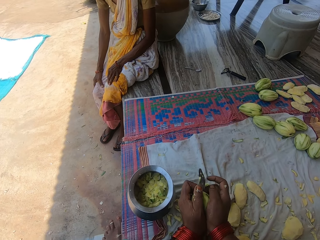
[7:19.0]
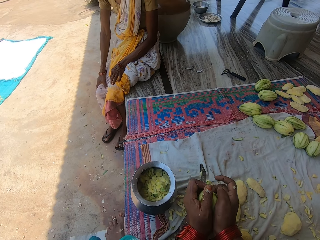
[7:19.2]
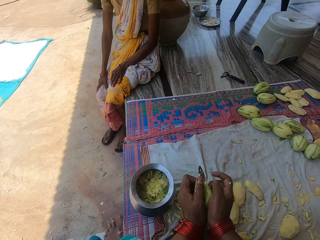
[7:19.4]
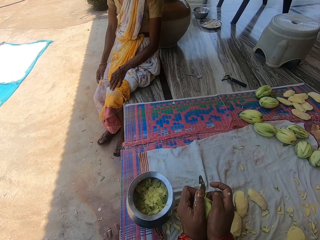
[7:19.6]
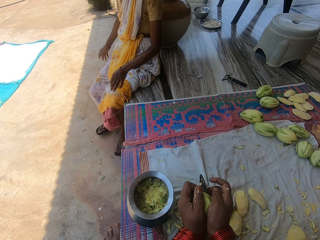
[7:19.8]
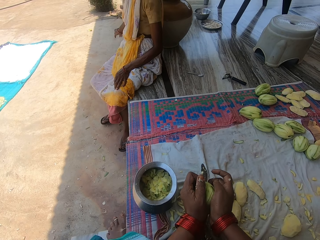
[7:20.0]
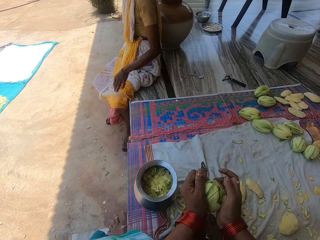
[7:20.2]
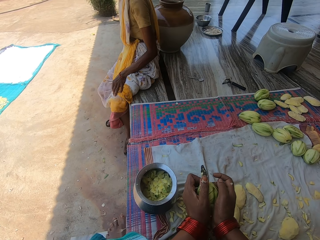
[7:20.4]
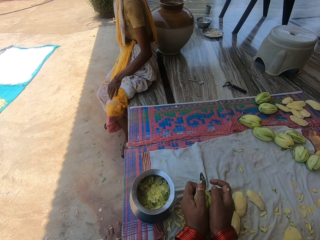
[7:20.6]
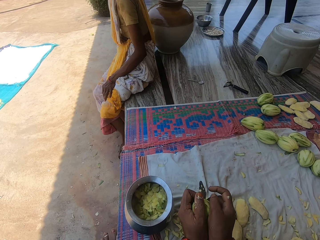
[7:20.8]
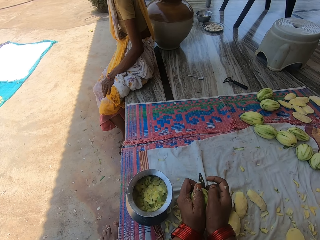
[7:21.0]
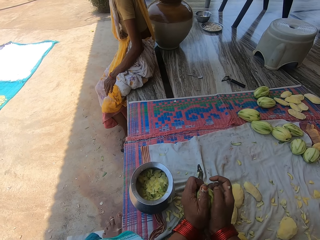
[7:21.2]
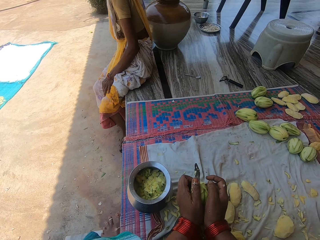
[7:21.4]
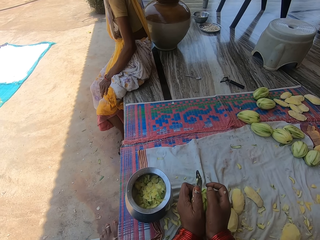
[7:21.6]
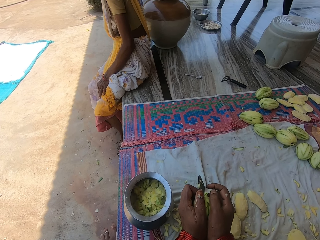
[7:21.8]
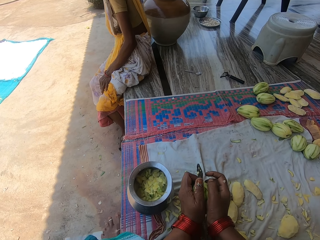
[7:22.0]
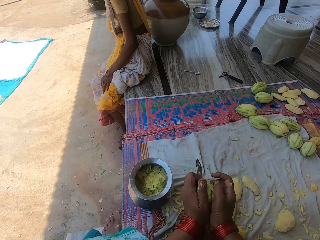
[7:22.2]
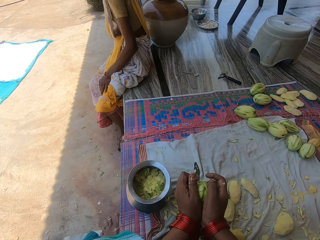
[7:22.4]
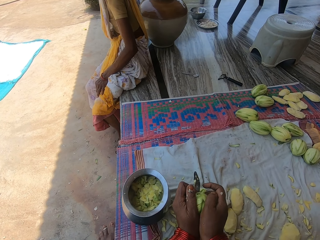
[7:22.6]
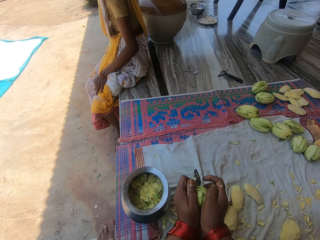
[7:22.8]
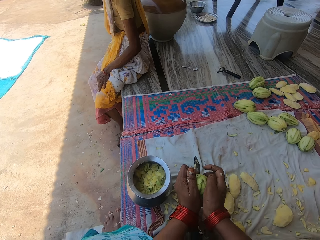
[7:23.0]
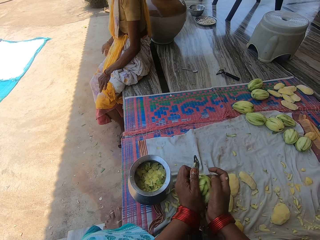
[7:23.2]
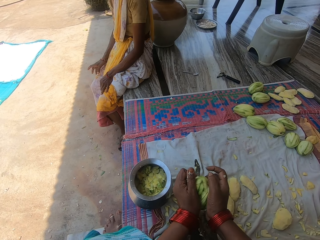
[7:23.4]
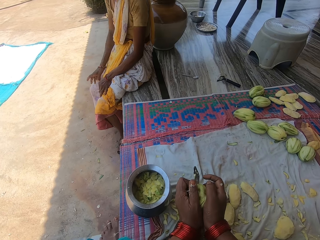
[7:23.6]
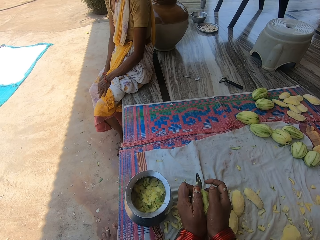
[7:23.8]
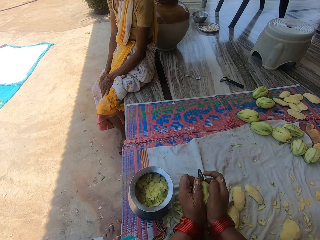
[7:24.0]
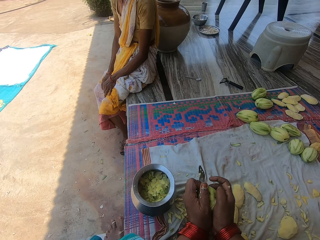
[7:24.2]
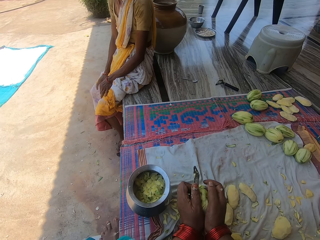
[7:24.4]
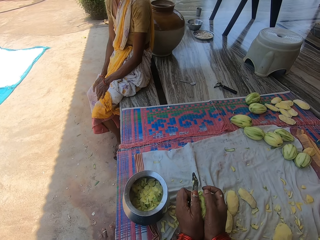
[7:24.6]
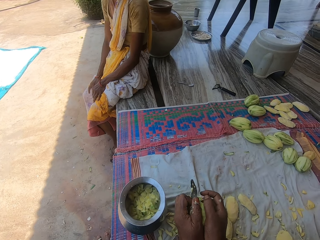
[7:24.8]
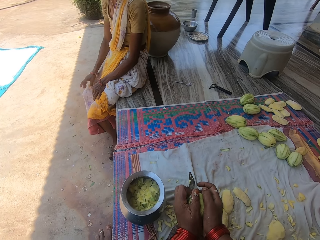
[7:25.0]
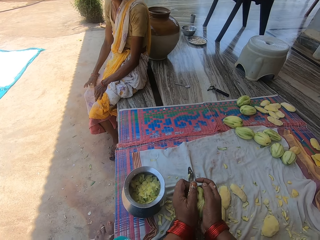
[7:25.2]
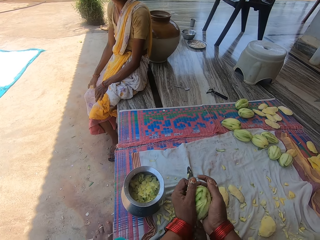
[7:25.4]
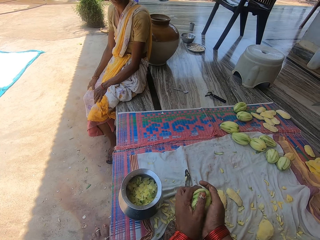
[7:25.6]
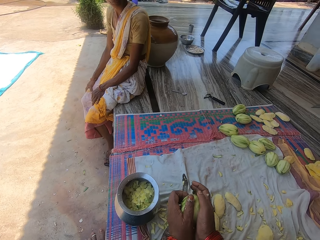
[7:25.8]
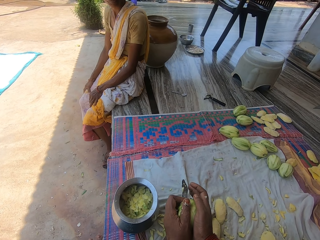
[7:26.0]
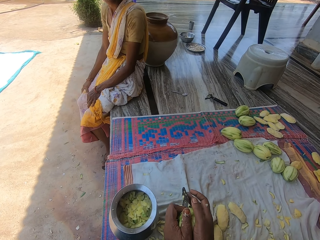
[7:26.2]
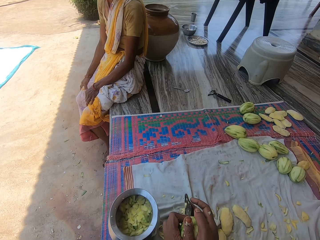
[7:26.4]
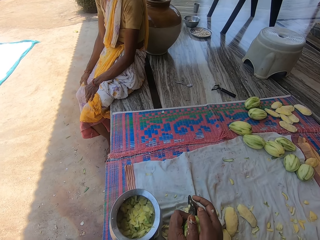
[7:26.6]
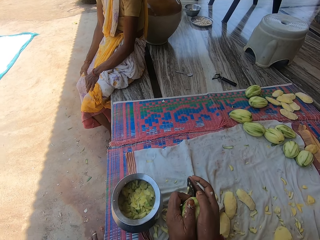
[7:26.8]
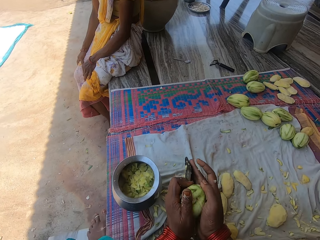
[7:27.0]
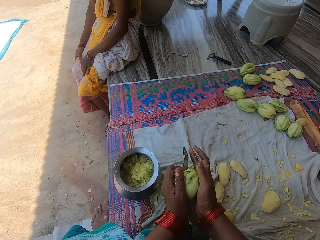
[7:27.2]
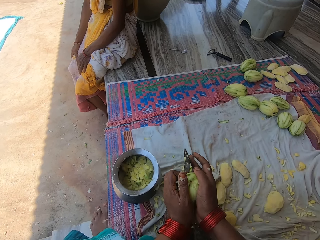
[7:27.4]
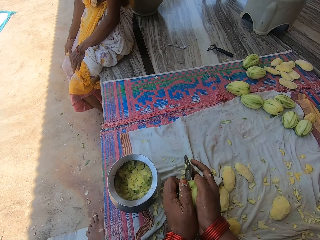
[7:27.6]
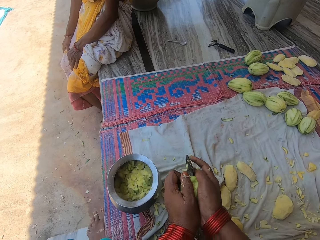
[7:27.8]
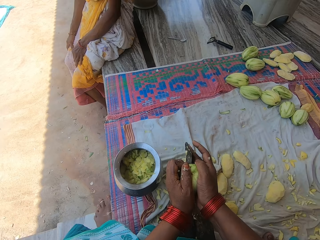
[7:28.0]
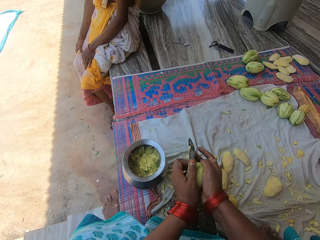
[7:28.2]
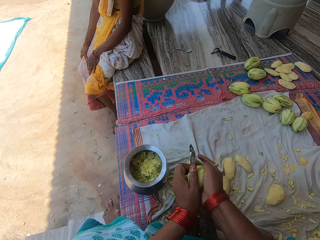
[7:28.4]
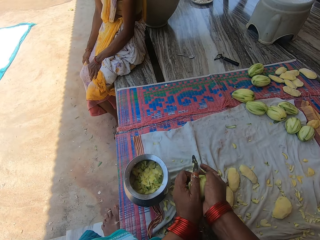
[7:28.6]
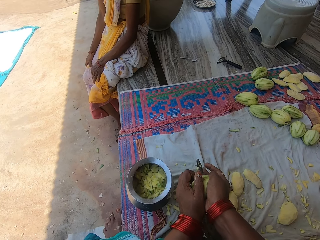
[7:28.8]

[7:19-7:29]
A woman converses with the camera wearer. The camera wearer cuts the piece of mango conversing.

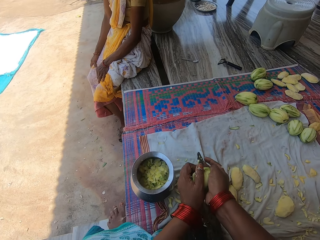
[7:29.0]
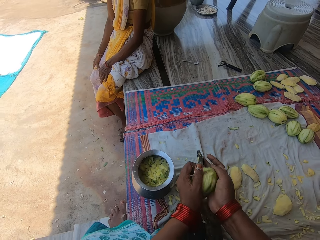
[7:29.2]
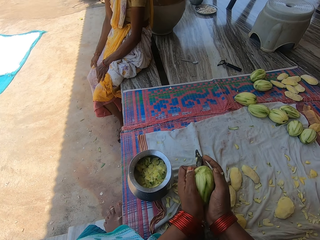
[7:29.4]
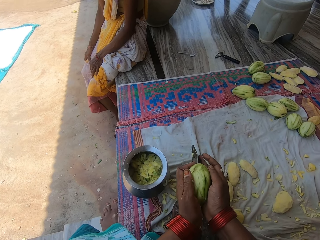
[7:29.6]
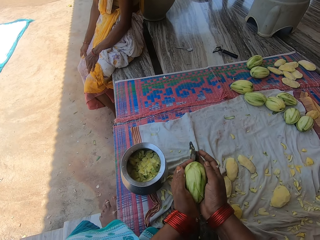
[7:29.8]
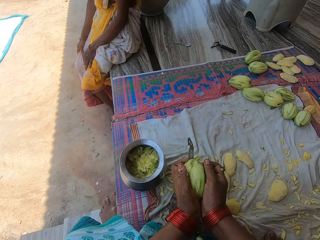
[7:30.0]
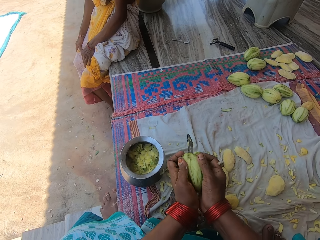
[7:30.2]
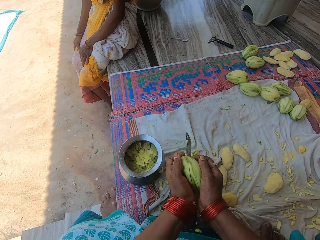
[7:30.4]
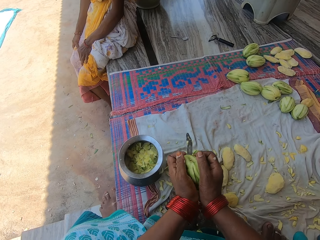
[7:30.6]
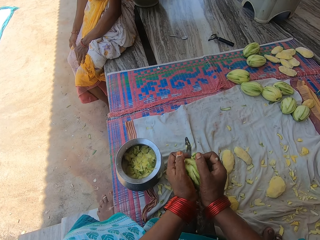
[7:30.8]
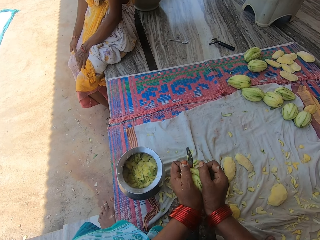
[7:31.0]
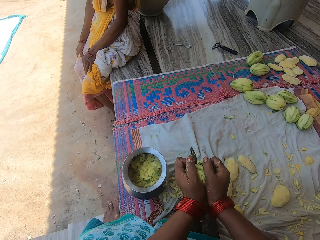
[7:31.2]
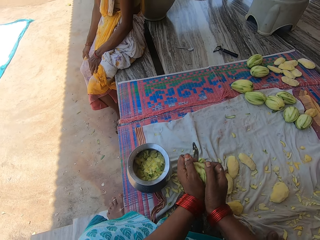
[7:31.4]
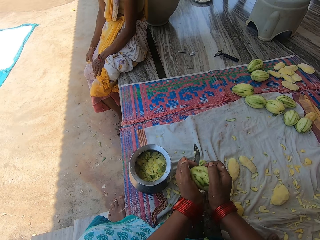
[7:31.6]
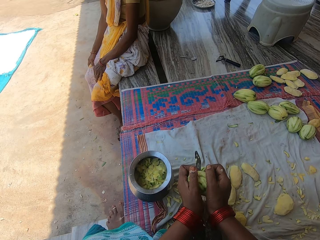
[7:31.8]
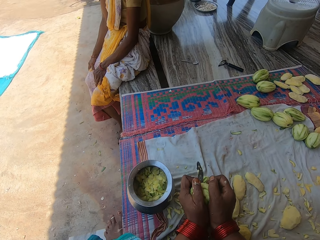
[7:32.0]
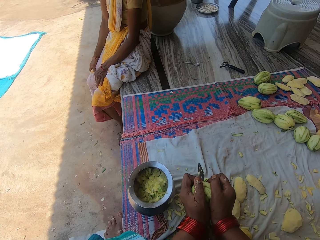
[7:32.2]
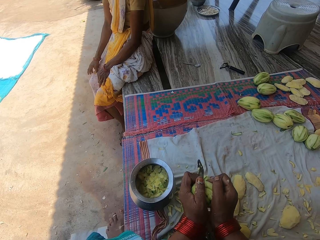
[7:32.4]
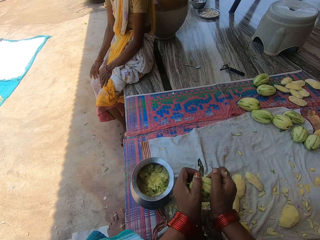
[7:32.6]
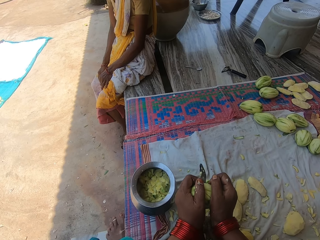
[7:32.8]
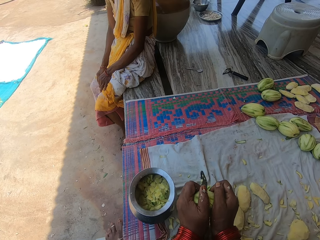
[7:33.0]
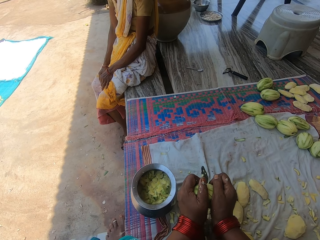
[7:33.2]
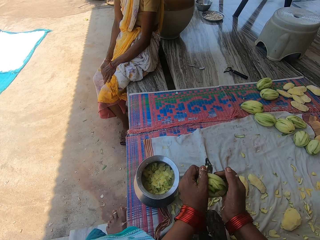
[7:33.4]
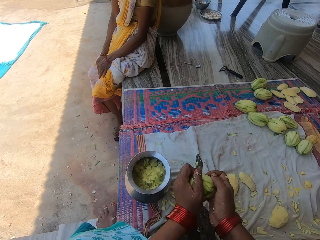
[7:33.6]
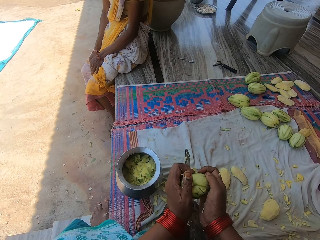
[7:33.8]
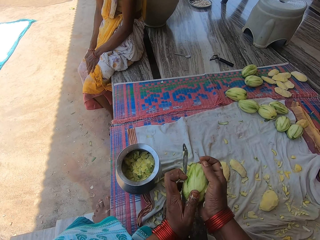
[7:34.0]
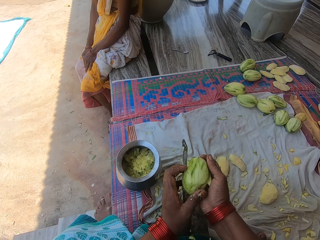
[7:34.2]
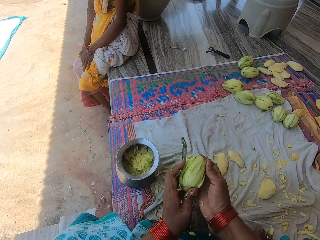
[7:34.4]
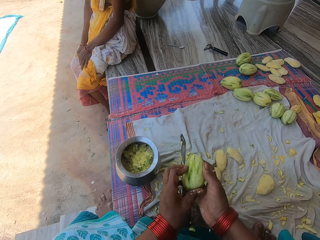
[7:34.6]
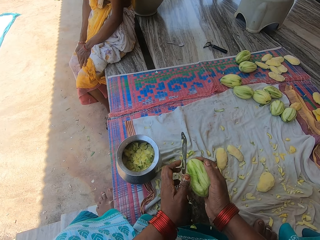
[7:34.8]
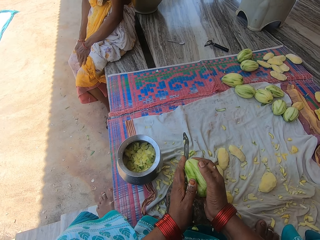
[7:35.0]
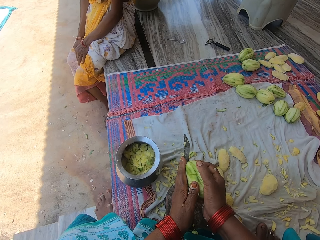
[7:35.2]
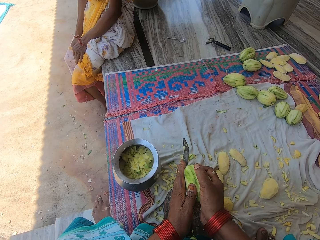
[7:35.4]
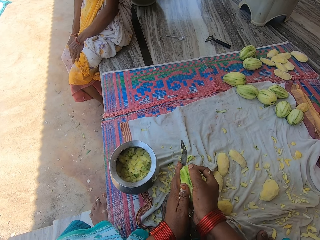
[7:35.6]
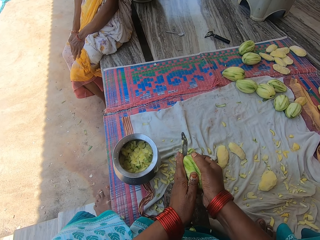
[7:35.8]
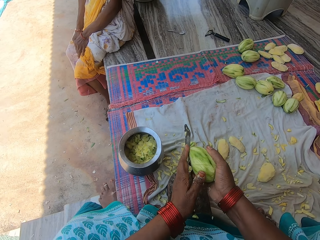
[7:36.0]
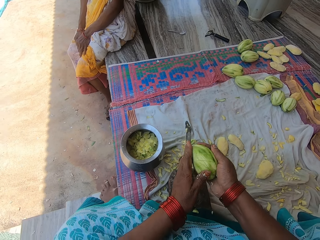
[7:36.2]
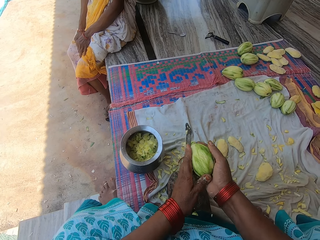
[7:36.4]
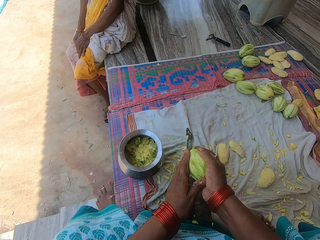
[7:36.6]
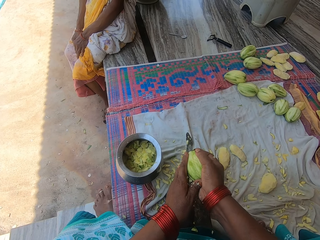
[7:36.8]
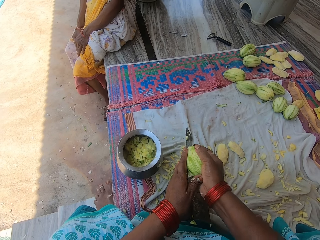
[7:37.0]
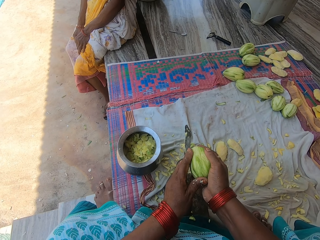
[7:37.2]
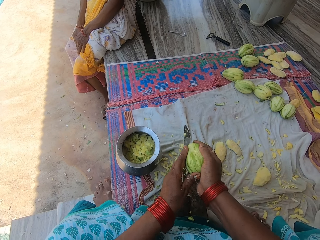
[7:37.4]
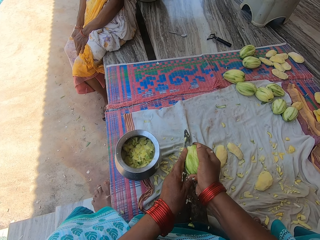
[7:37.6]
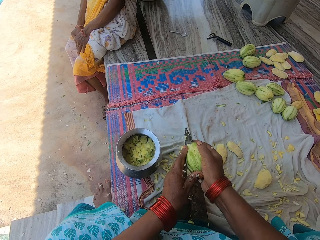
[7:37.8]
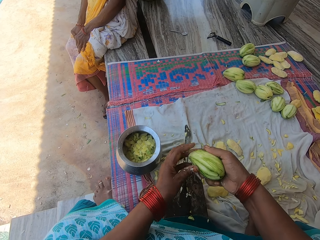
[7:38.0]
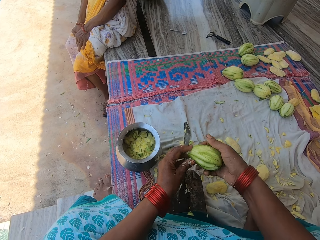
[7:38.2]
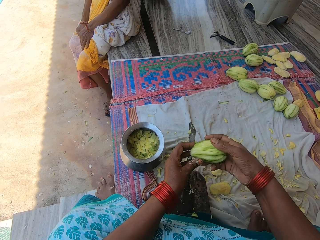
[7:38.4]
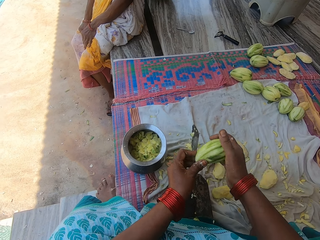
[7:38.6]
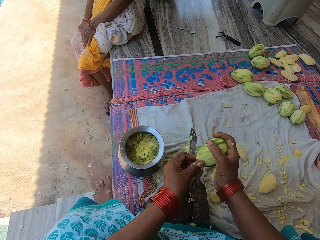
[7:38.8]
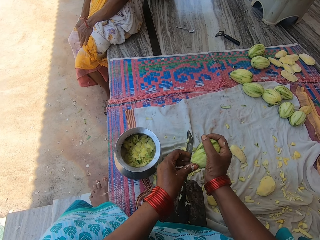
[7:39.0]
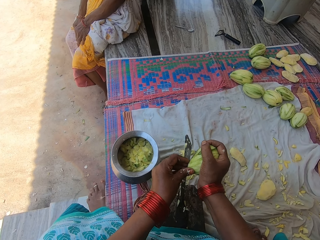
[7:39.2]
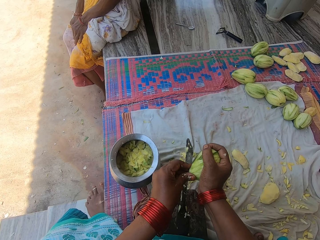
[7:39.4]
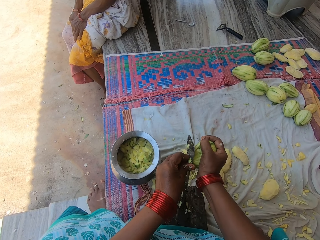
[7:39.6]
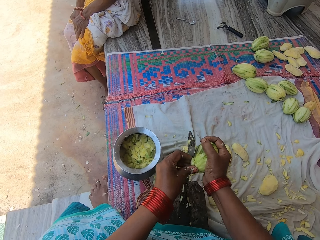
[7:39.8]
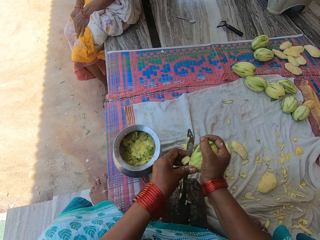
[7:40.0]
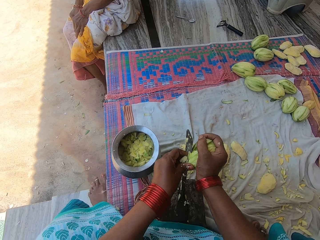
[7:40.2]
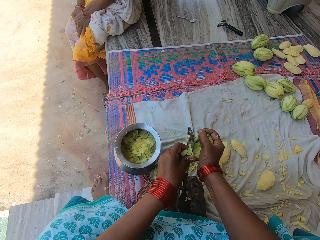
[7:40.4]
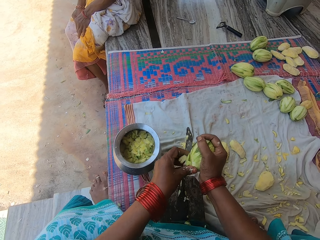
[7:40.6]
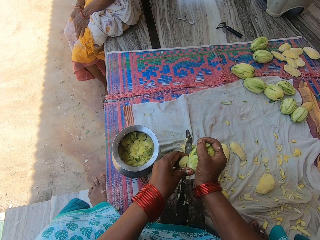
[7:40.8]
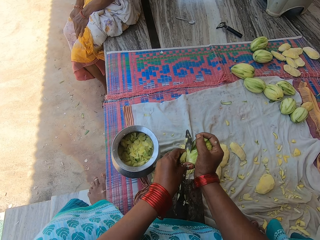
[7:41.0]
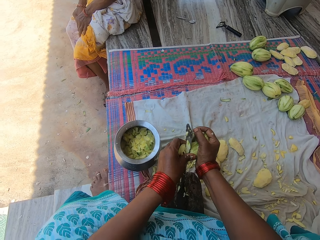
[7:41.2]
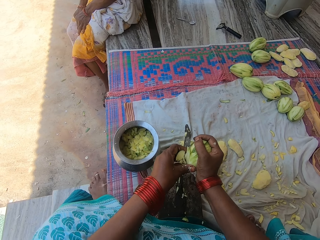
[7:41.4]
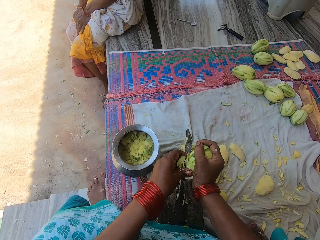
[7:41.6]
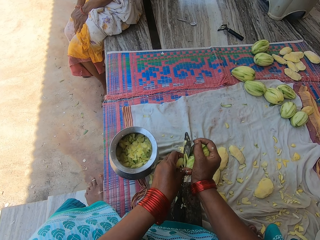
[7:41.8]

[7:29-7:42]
The camera wearer cuts the piece of mango conversing. A woman converses with the camera wearer. The camera wearer chops the mango with the knife on the knife stand.
